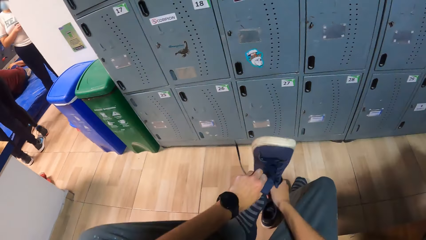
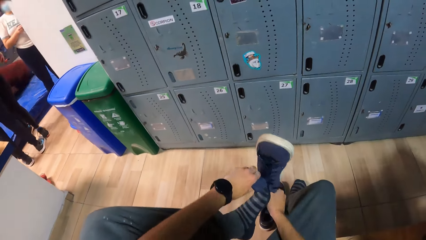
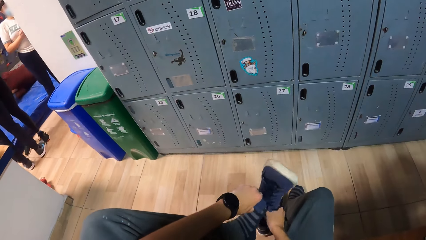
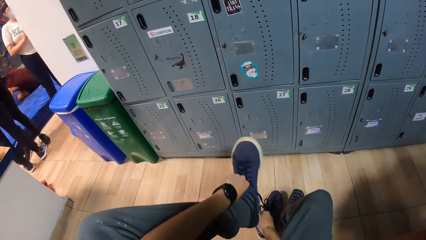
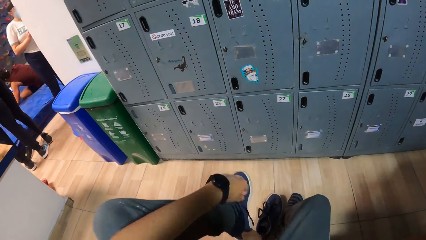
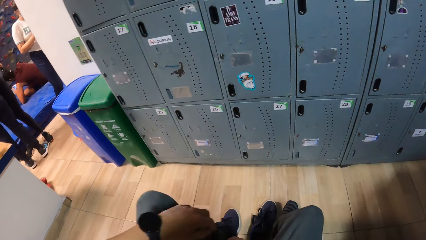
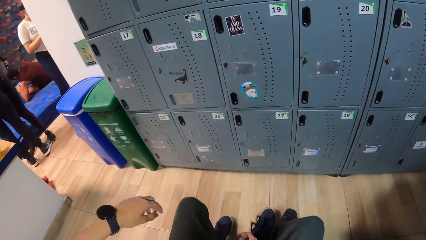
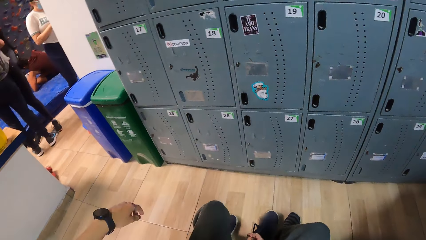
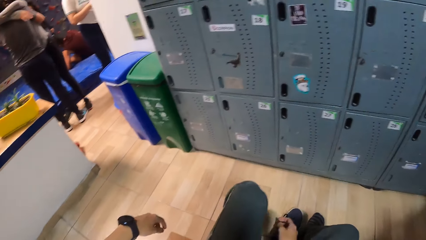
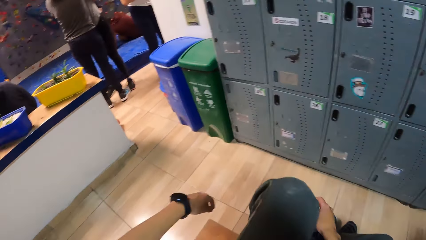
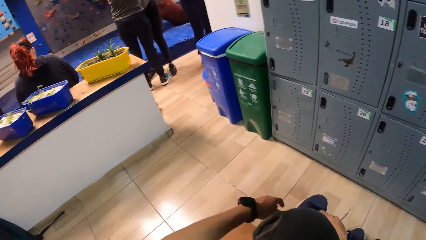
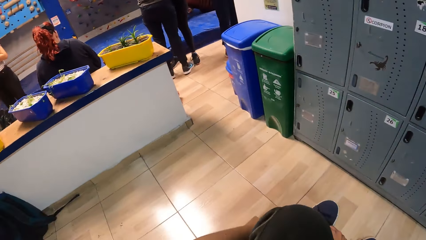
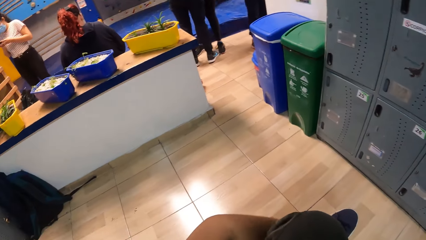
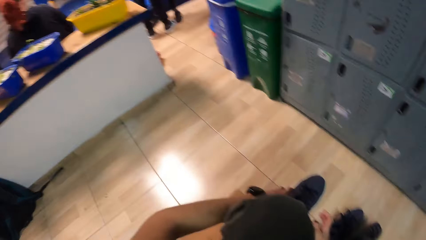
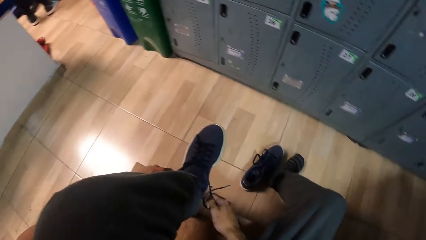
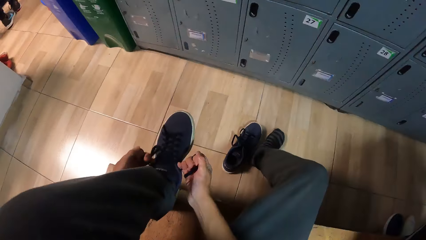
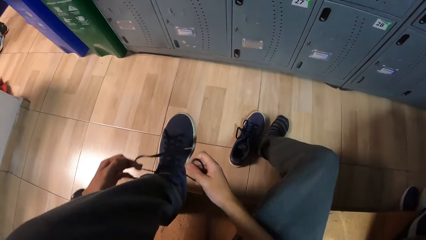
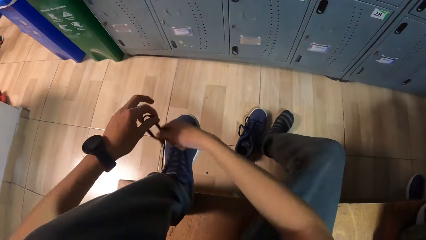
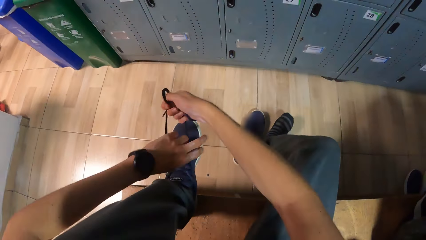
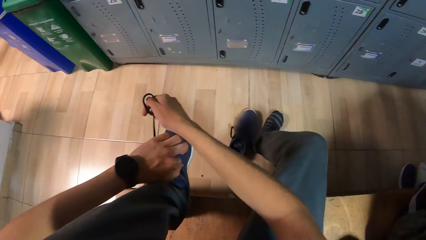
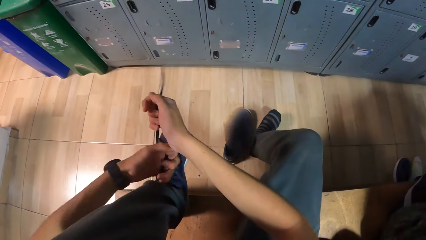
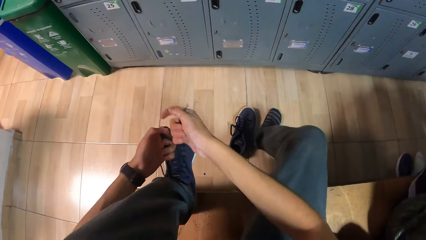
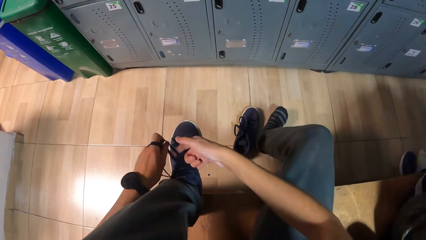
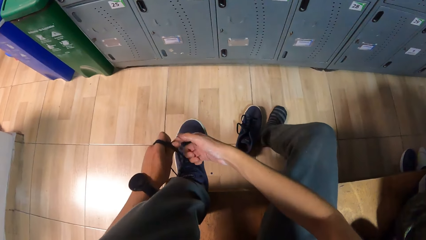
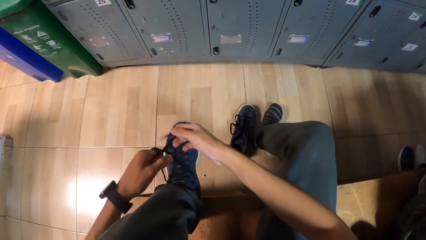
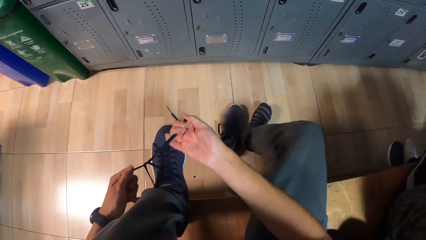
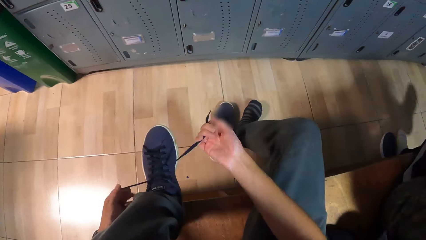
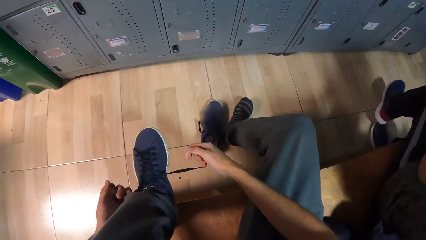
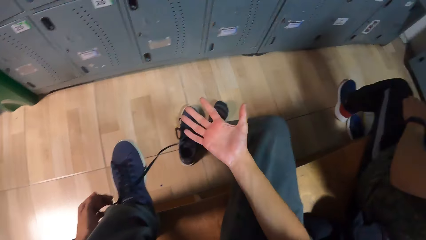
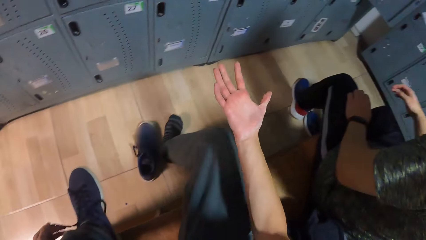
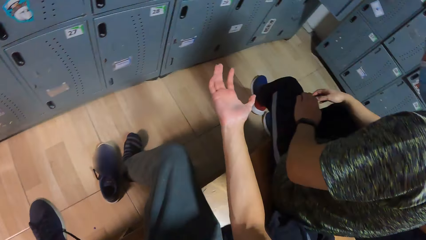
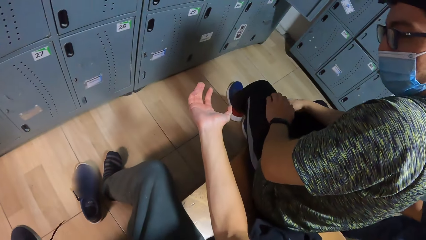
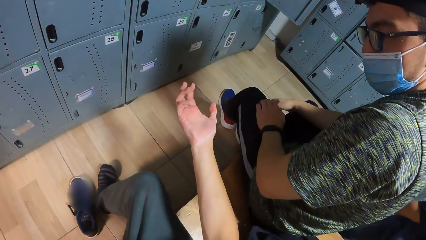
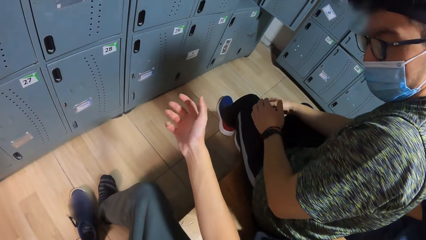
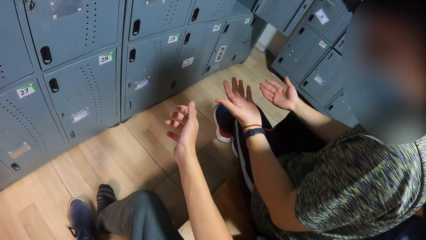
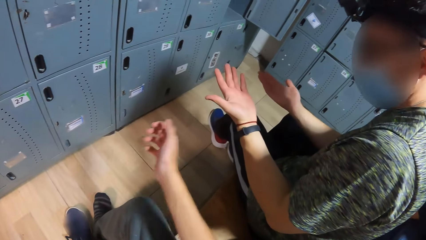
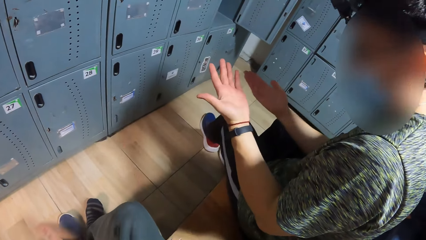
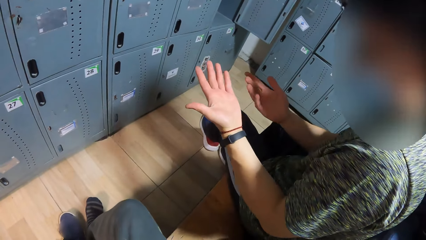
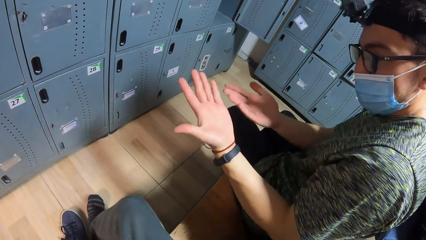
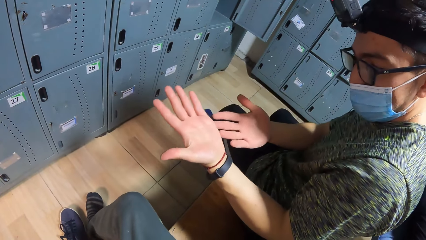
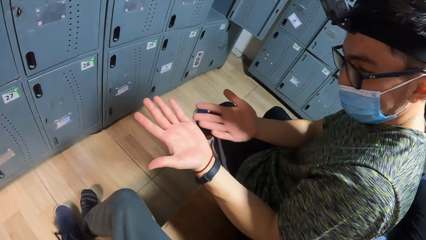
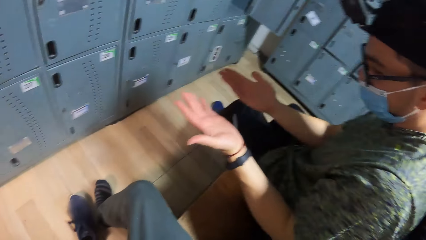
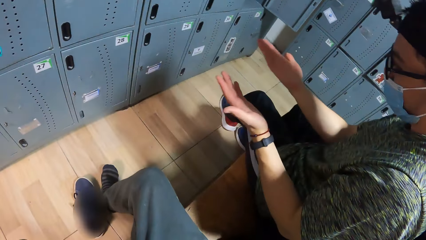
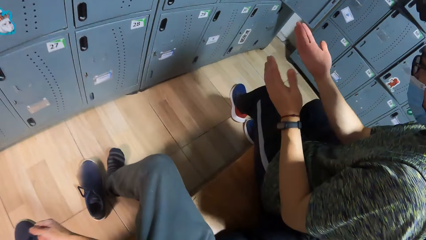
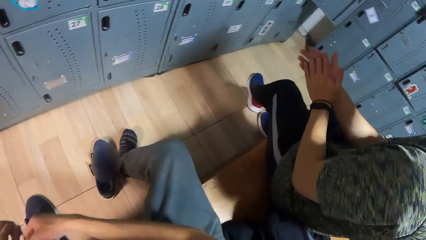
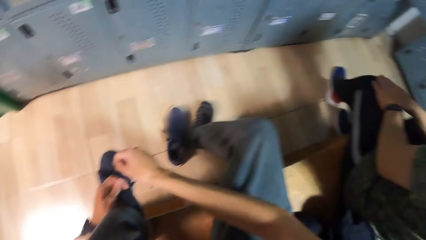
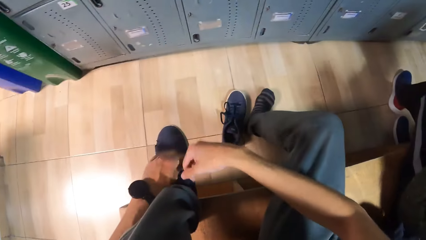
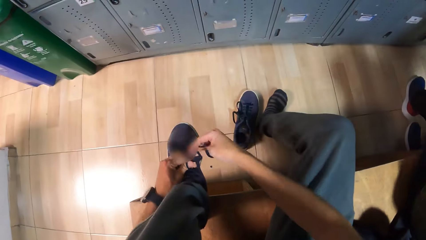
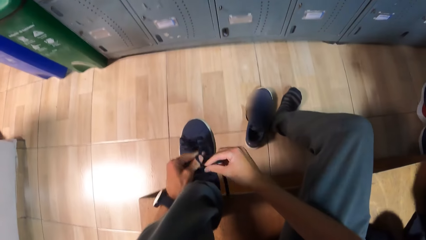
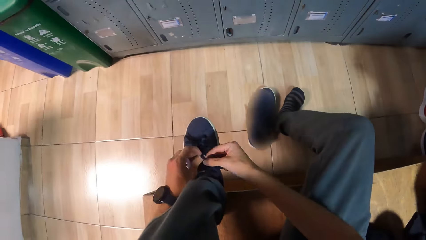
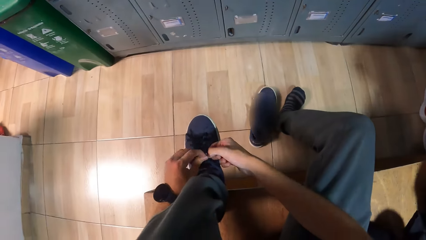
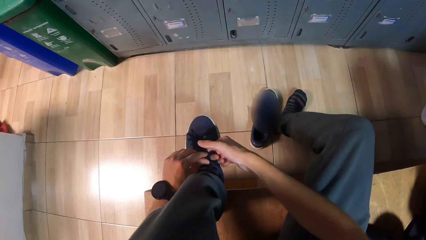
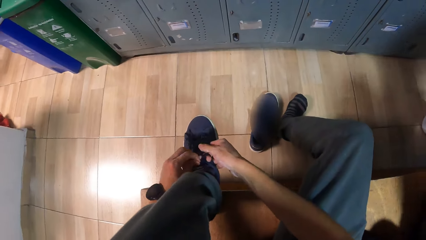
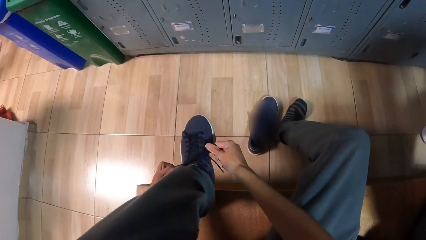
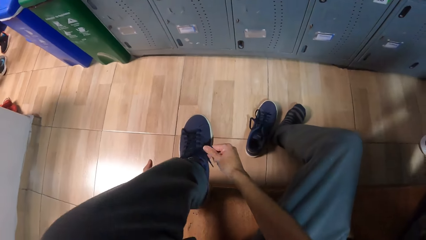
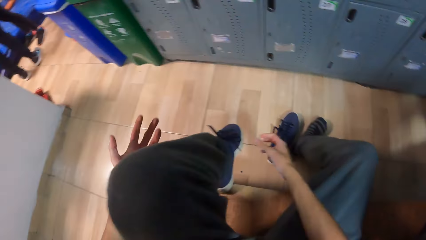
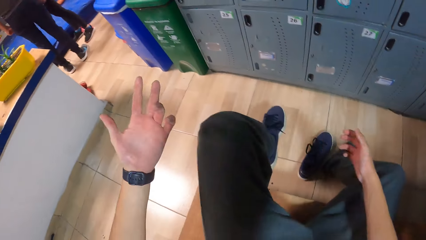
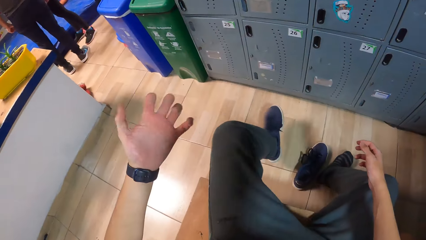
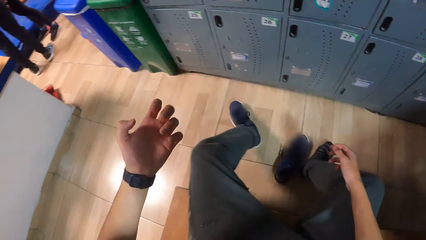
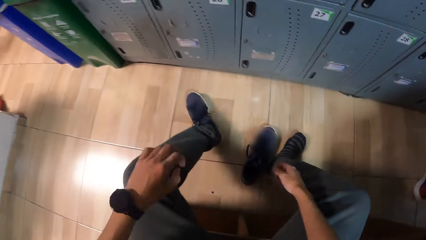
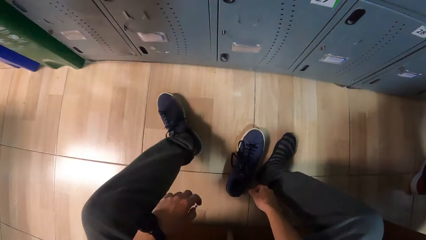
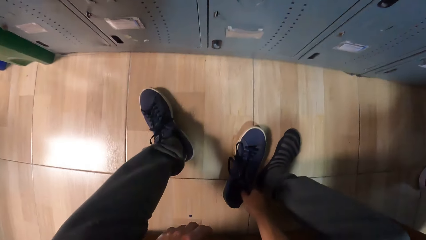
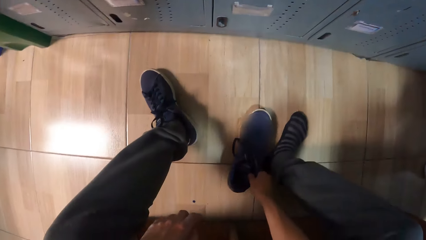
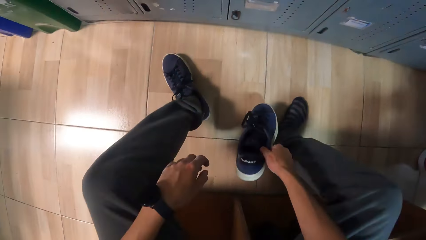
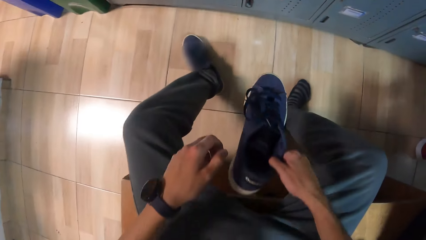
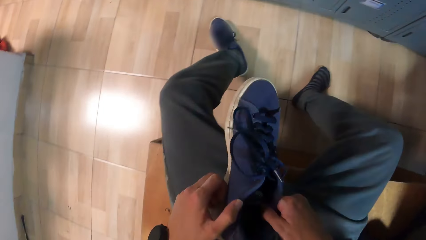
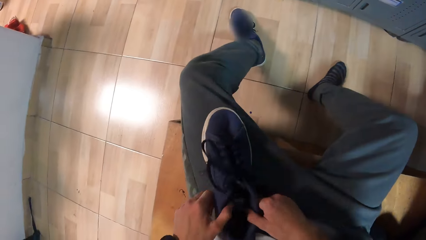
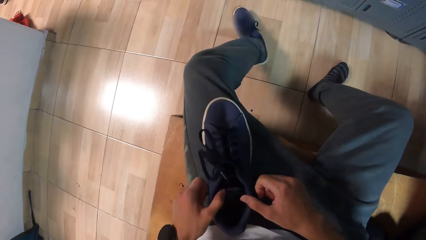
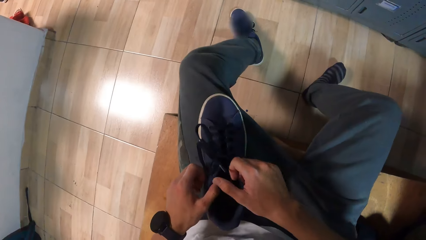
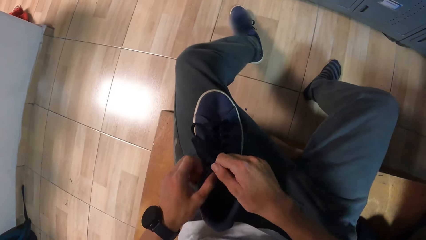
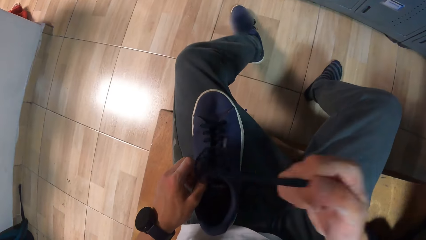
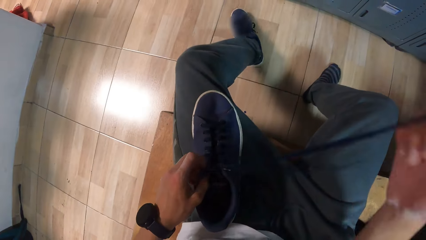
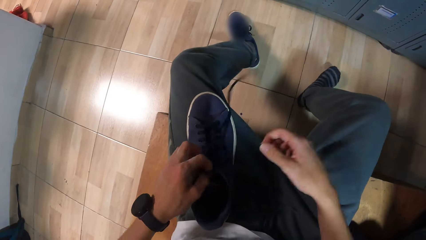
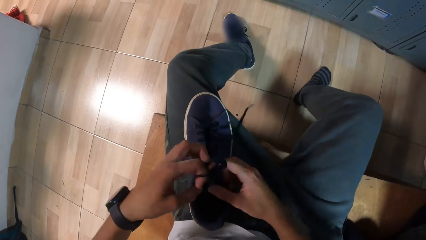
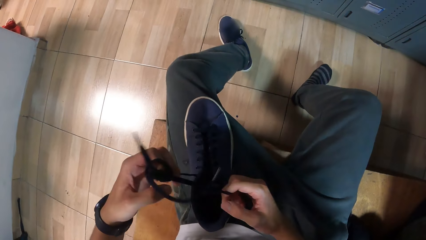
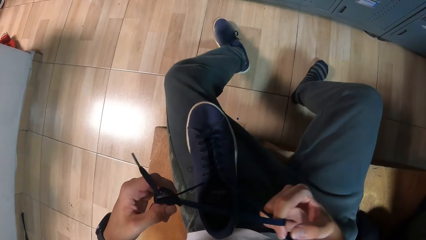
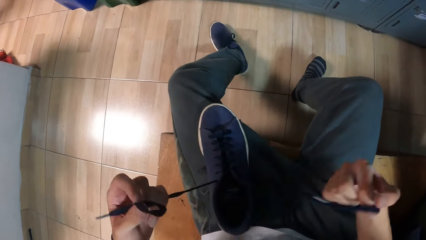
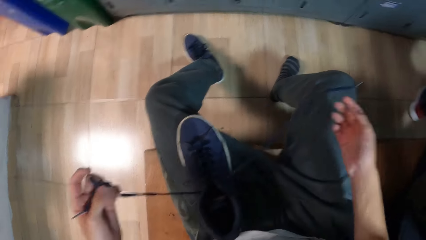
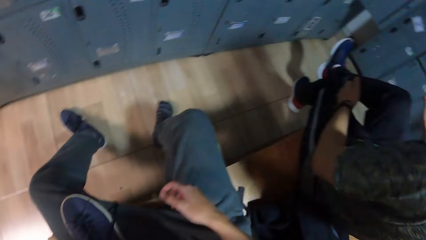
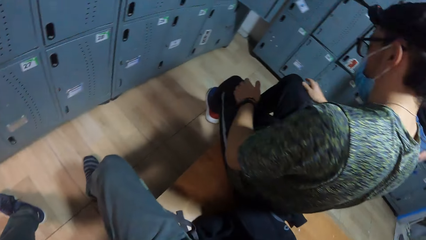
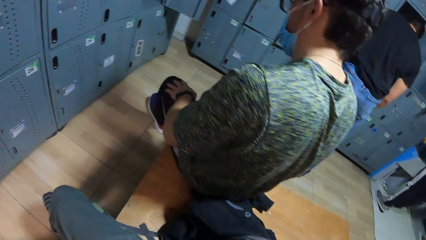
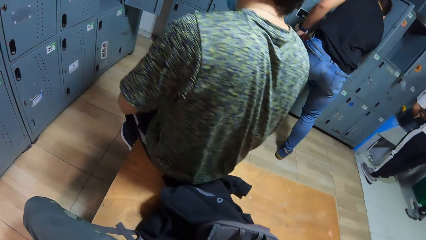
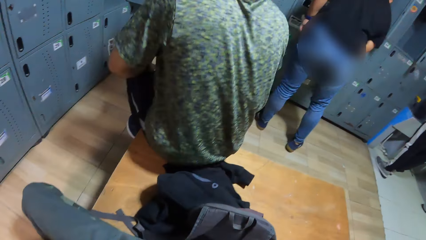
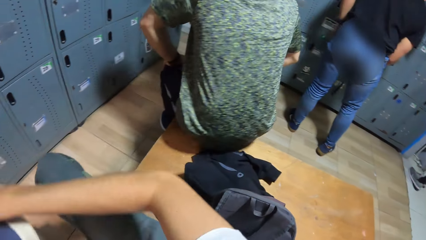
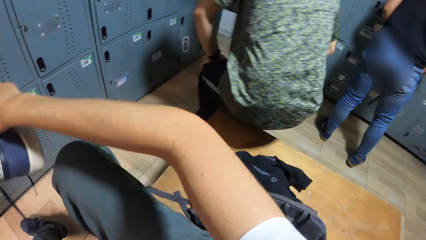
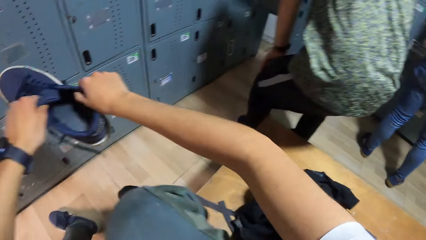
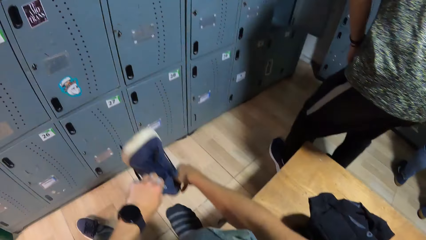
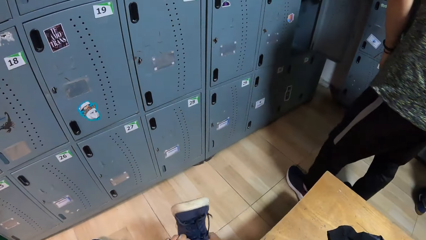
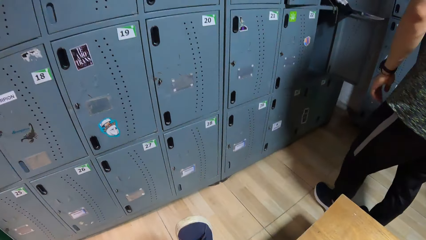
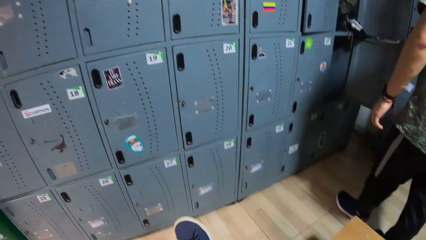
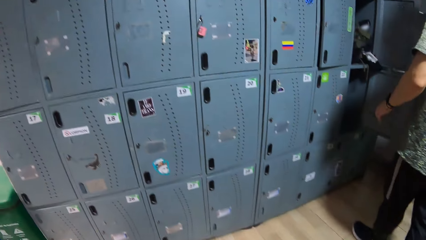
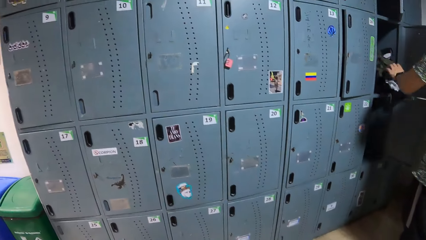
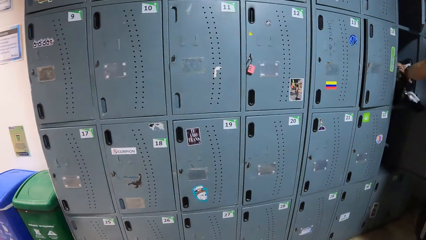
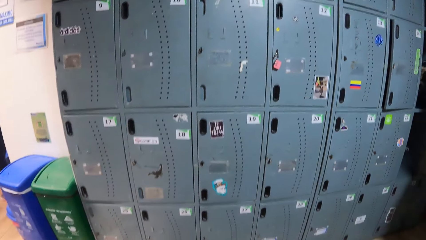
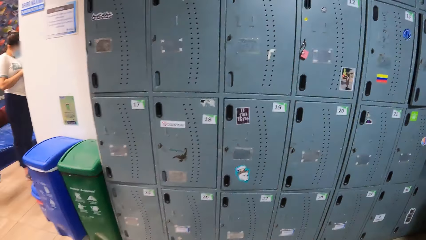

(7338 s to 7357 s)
The camera wearer places his left leg on the floor. He lifts his left leg from the floor. He ties the shoelace of the shoe with both hands. He tightens the shoe laces. He shakes the leg. He looks around. He converses with a man. Another man moves the hands and looks at the hands. The camera wearer ties the shoelace of the shoe with both hands. He looks around. He tightens the shoe laces. He moves the leg. He places his left leg on the floor. He picks up a shoe from the floor with his right hand. He unties a shoelace of the shoe on his lap with both hands. He places the shoe on his left lap with both hands. He looks around. The other man stands from the bench. The camera wearer wears the shoe with both hands. He looks around. The other man holds the cloth in the locker with his left hand.
